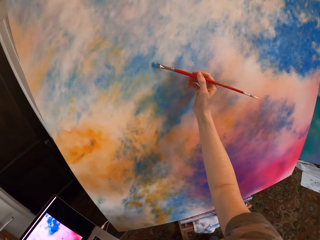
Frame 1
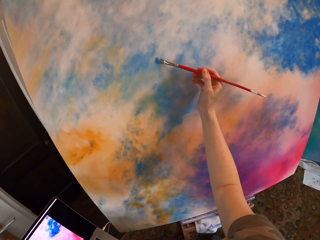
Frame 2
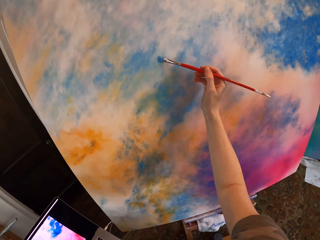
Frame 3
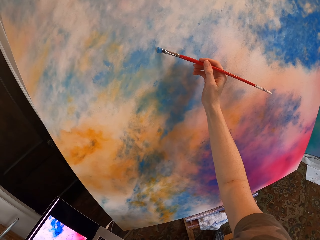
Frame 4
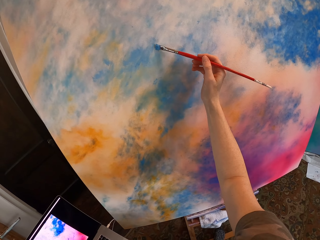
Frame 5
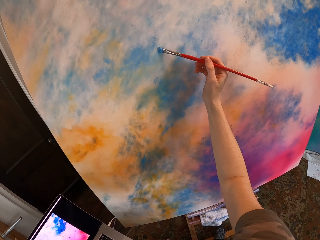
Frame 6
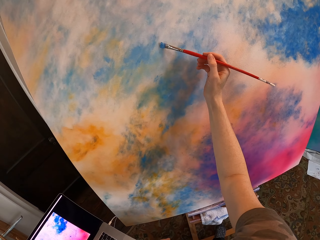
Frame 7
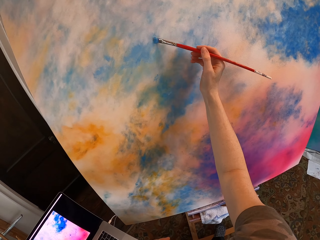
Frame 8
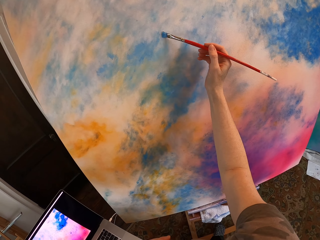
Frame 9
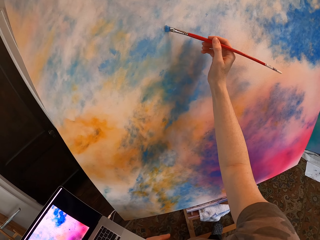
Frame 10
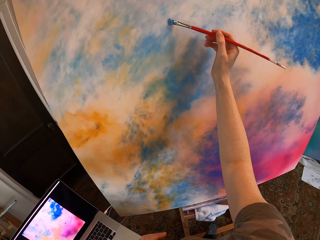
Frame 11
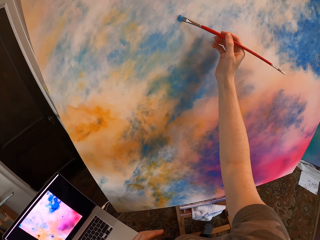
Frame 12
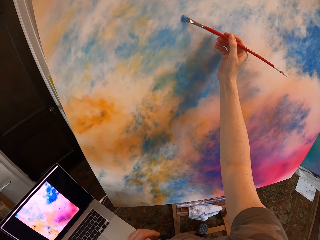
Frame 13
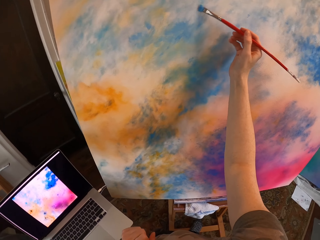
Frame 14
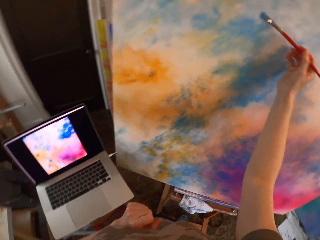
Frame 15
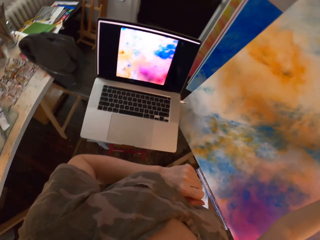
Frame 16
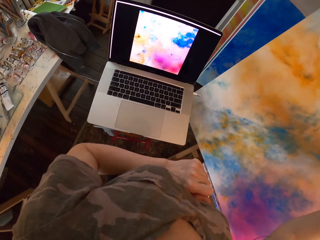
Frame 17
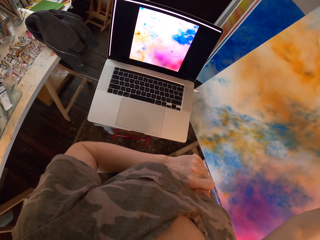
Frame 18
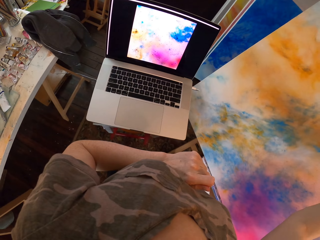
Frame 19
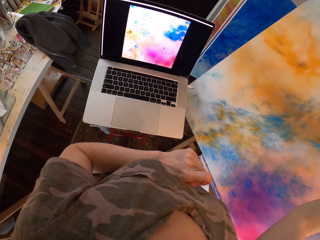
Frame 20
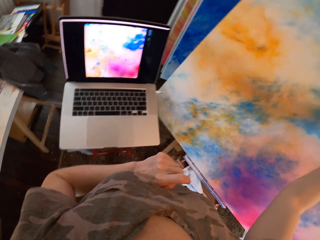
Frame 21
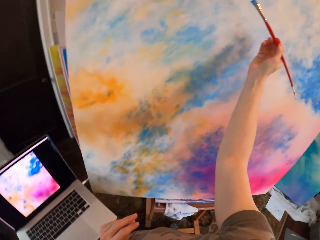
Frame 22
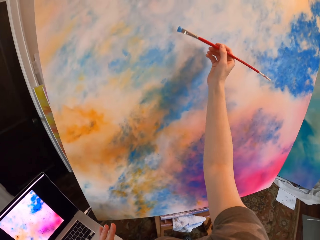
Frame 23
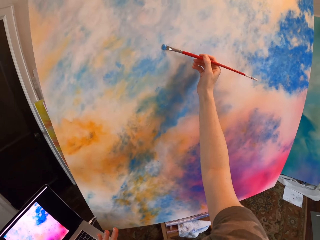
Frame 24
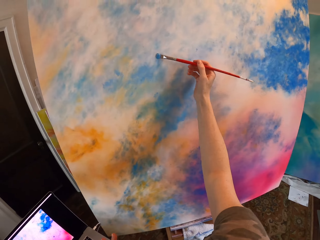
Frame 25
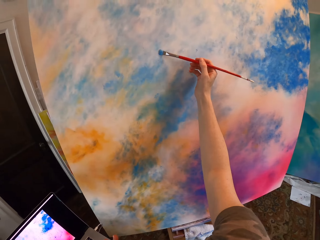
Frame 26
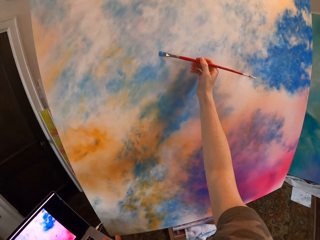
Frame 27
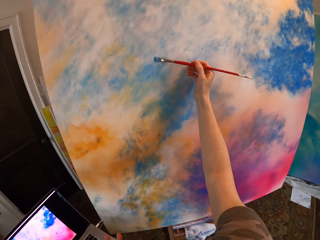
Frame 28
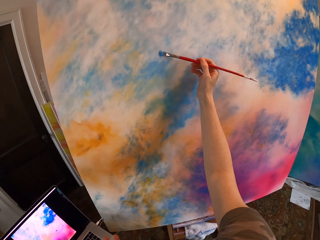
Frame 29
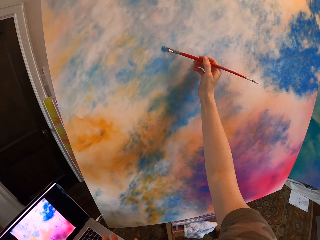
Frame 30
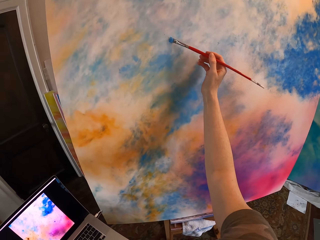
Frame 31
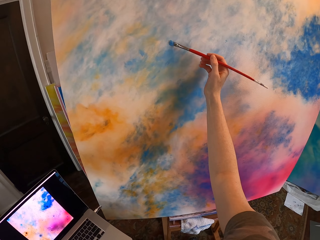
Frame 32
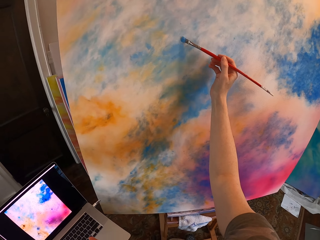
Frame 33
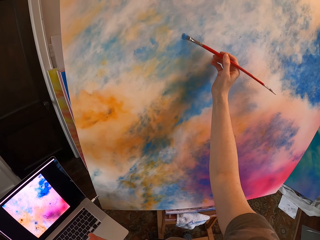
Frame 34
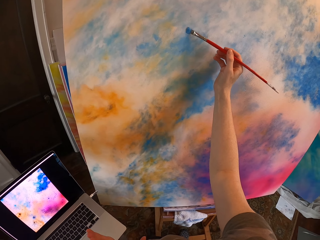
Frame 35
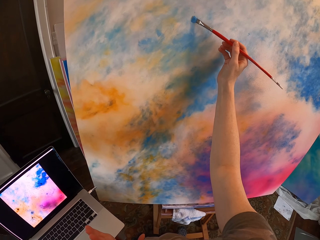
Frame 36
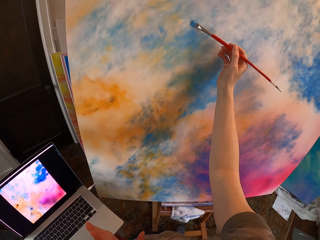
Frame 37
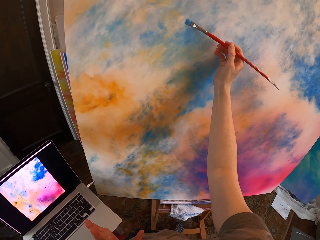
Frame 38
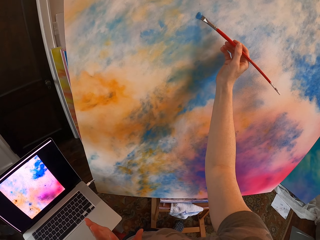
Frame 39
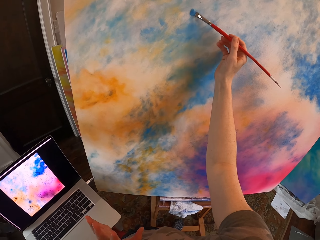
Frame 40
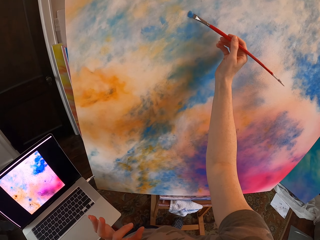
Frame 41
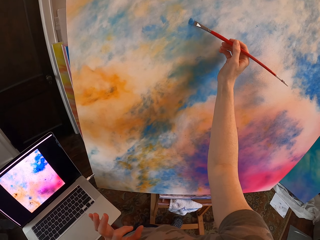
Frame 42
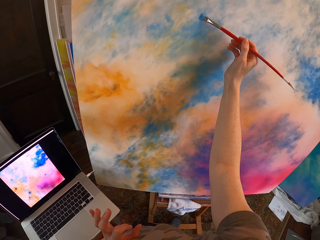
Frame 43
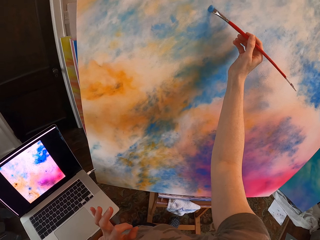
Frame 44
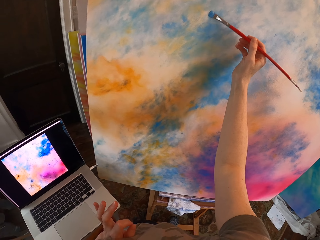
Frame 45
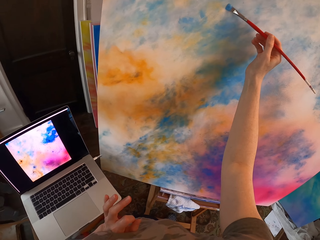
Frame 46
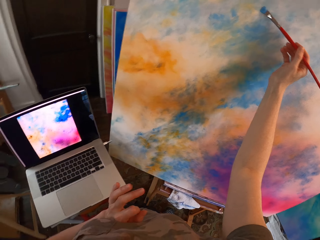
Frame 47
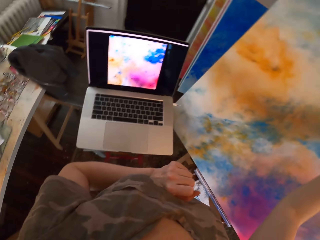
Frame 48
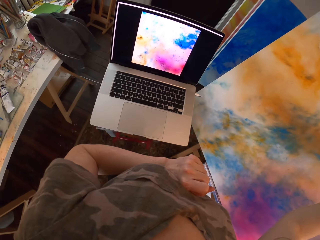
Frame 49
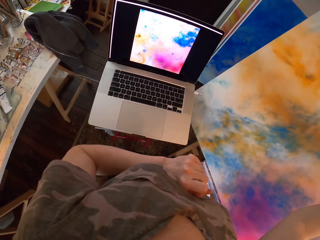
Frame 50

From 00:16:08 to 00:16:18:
The camera wearer paints the canvas. They look at the laptop. They paint the canvas.

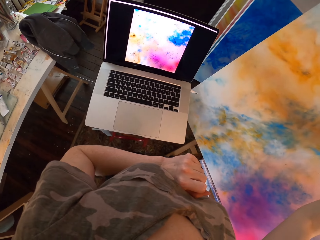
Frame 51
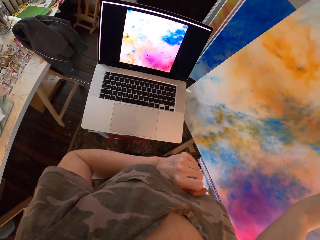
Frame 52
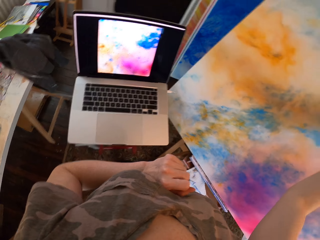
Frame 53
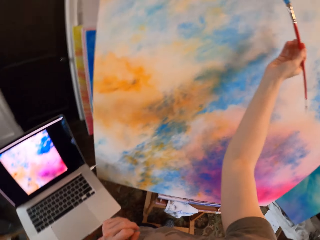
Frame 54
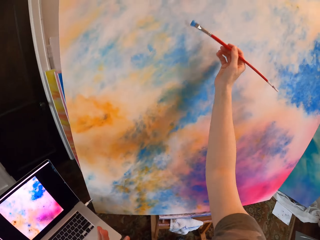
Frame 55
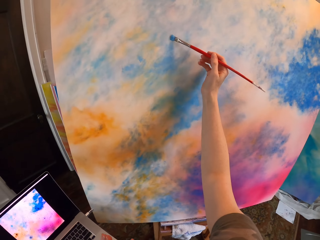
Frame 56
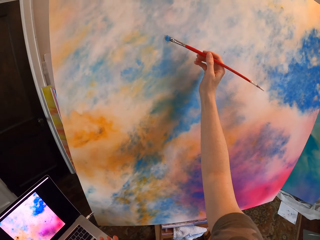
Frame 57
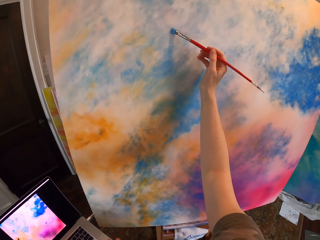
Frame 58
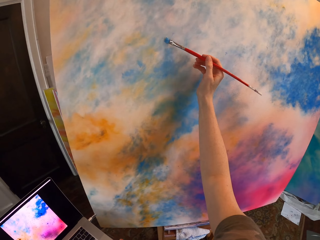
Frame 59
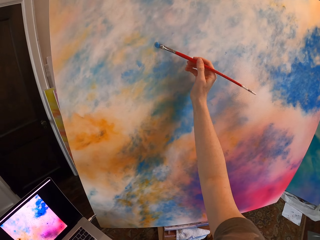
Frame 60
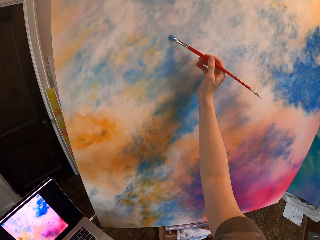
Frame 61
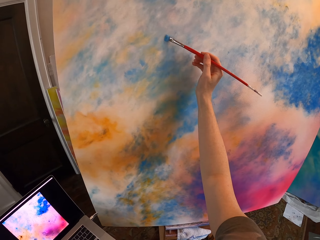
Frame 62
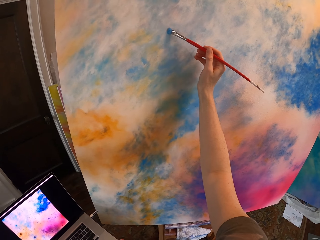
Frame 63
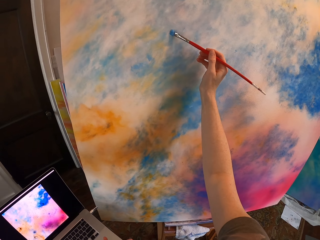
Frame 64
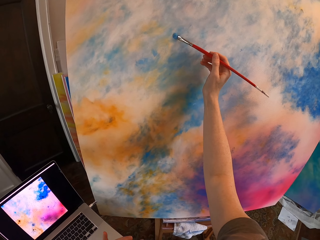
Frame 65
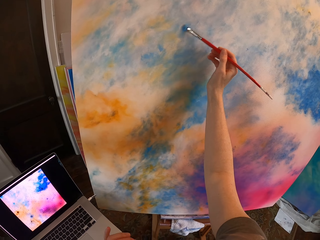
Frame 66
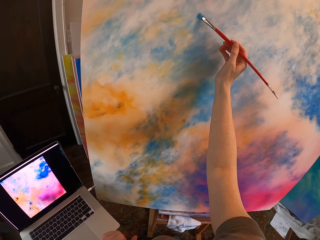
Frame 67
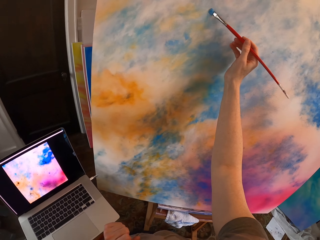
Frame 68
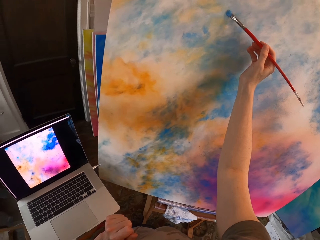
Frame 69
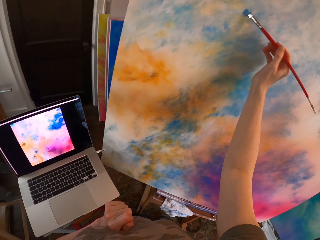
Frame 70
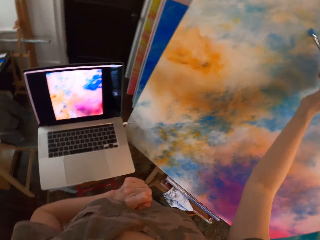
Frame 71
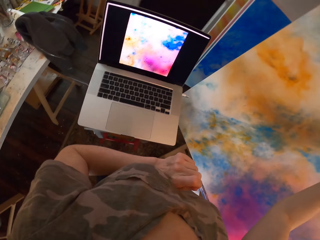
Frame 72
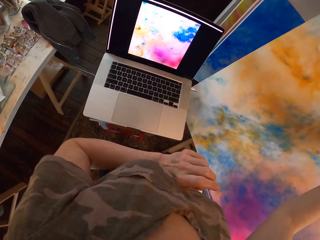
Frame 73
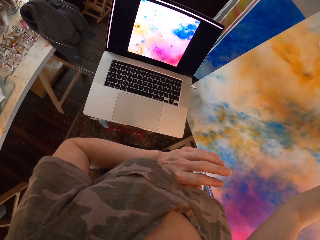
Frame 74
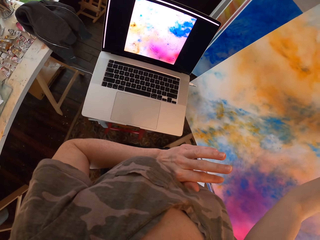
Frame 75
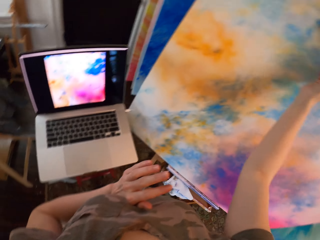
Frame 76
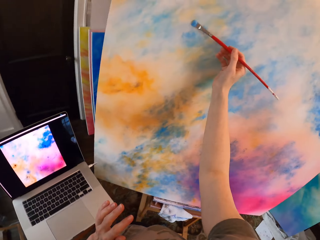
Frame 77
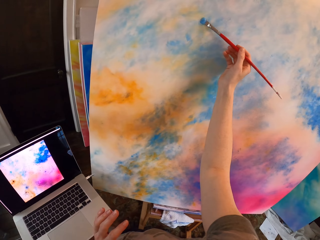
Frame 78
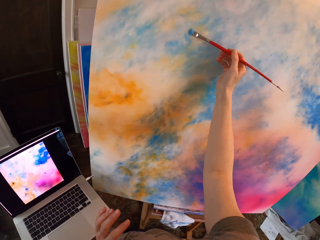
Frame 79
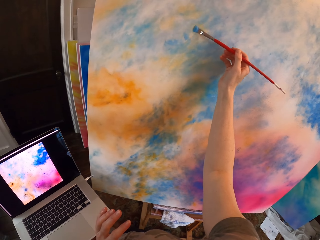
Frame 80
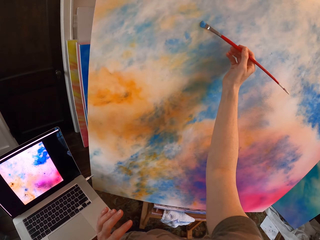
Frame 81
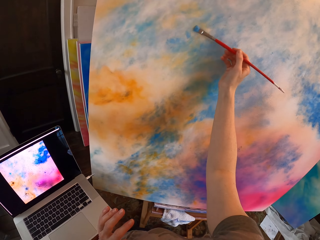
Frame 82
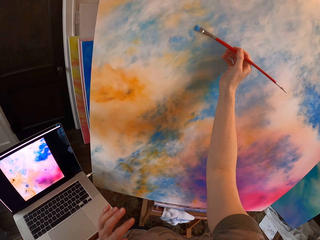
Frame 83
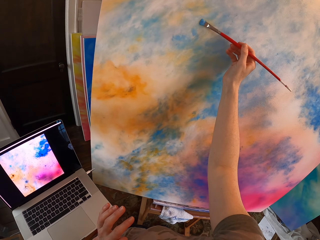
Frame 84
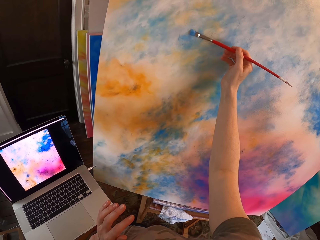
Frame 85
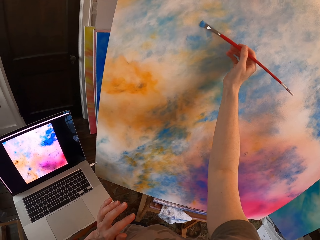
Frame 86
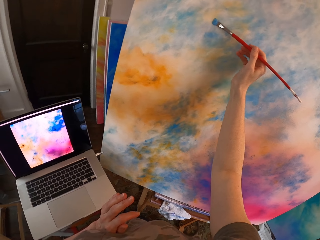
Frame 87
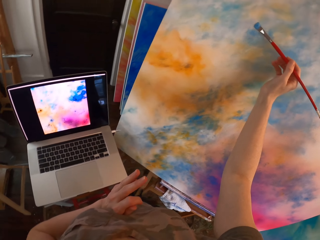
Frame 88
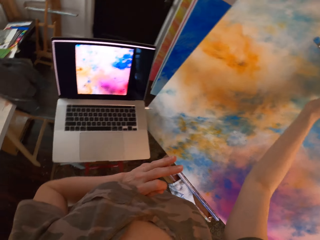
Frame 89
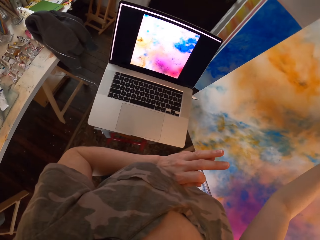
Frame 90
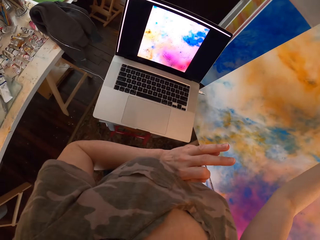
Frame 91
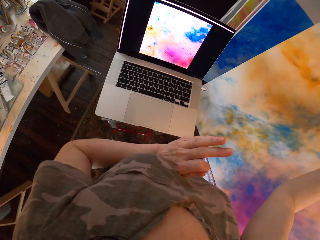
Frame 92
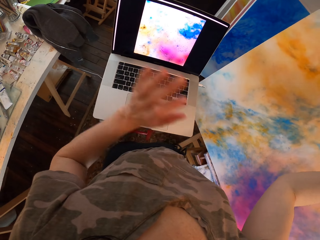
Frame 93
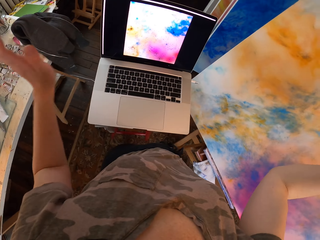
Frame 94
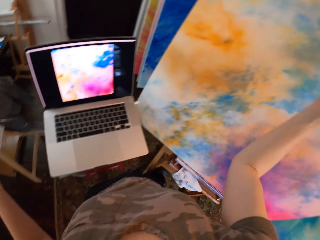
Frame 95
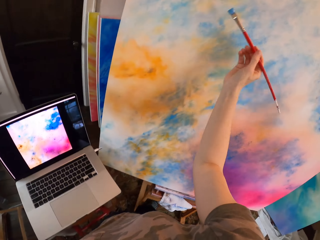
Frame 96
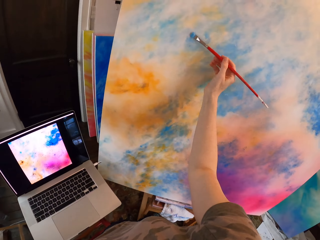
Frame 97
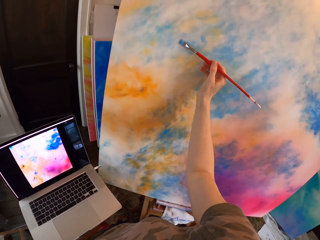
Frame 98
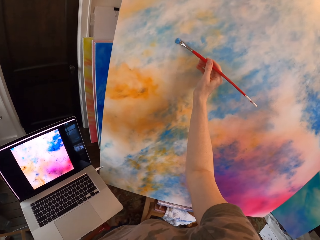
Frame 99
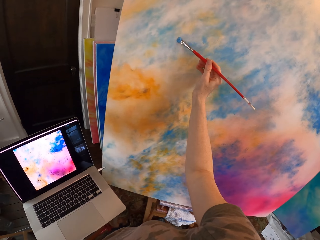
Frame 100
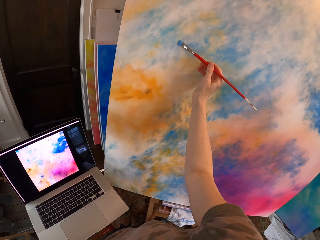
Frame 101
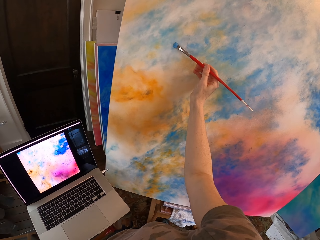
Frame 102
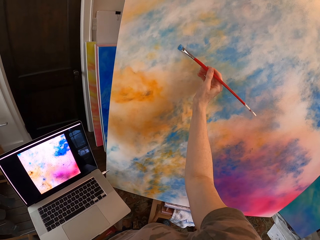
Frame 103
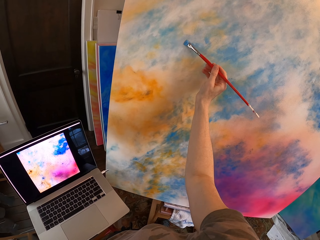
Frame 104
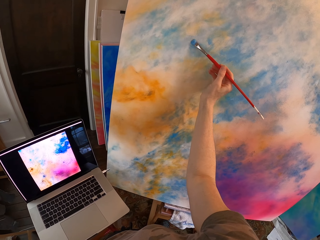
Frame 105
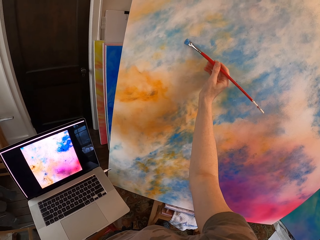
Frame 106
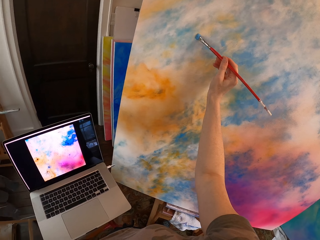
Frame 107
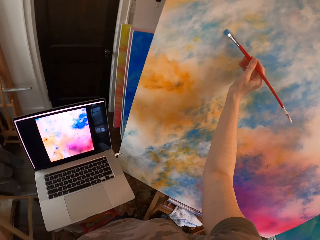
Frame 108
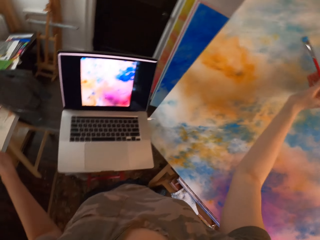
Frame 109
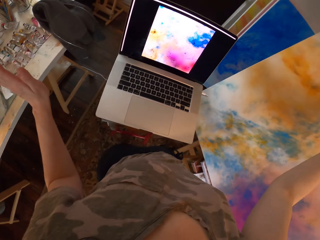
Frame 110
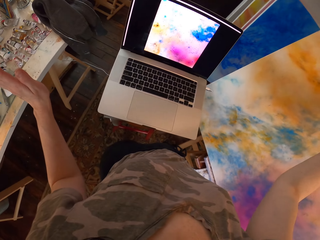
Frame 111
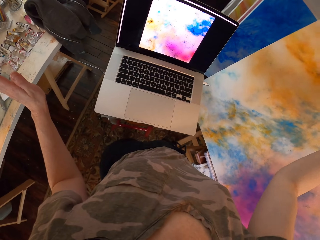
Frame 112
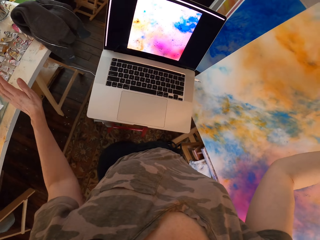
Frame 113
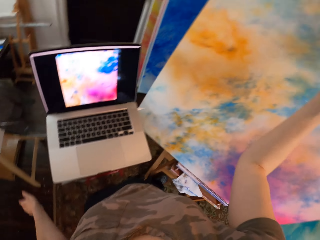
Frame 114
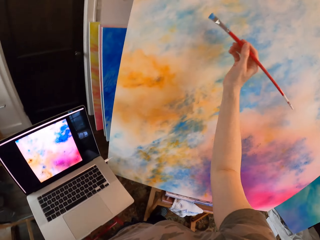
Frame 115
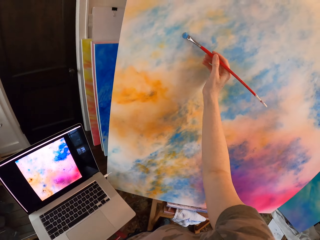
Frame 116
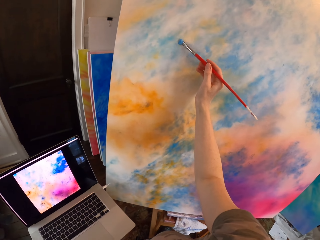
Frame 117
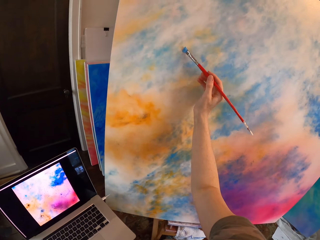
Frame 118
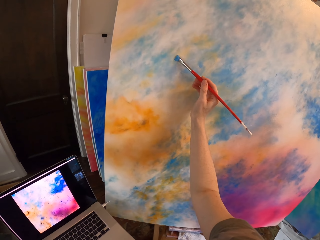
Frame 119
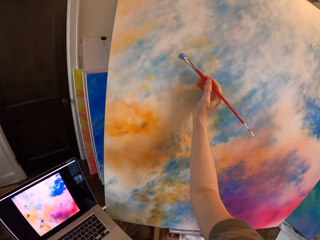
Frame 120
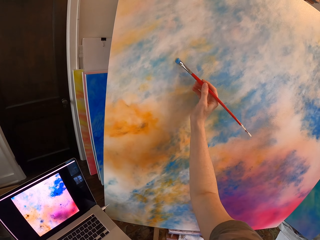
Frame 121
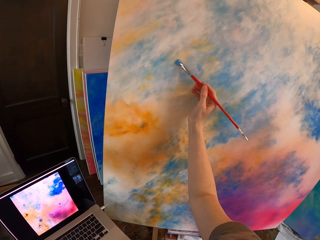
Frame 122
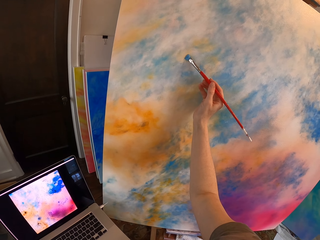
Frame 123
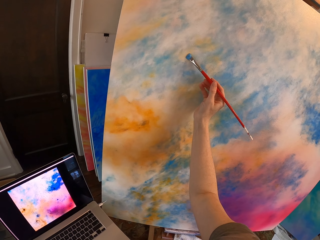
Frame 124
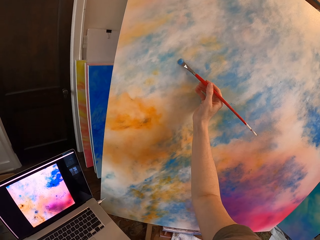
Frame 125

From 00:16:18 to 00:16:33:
The camera wearer looks at the laptop. She paints the canvas. She looks at the laptop. She paints the canvas. She looks at the laptop. She moves her hand. She paints the canvas. She looks at the laptop. She paints the canvas.
